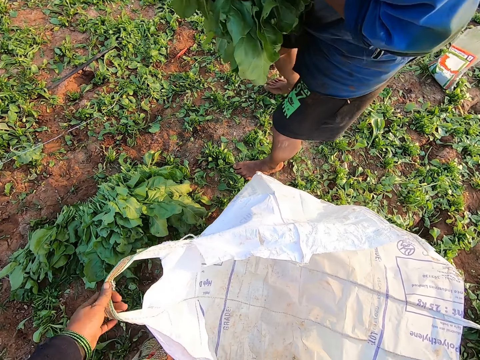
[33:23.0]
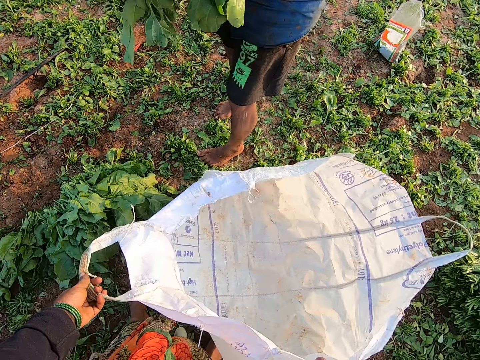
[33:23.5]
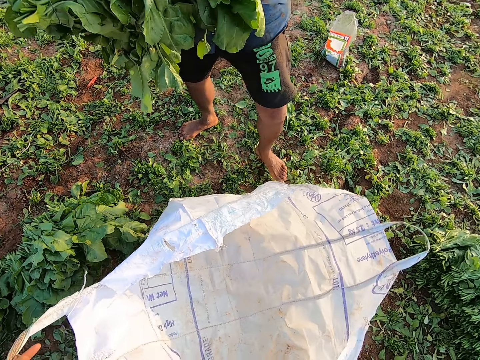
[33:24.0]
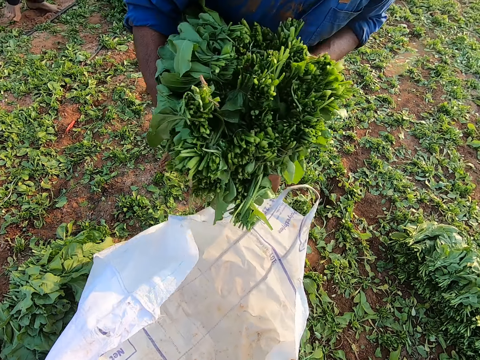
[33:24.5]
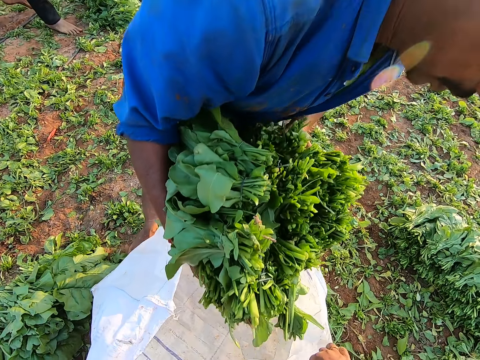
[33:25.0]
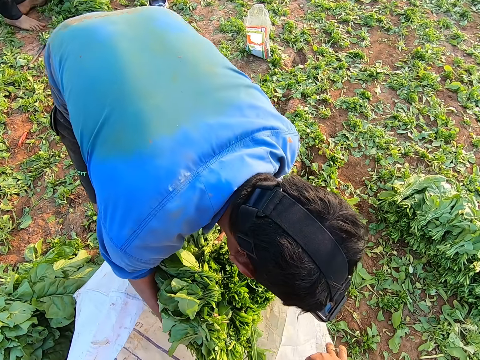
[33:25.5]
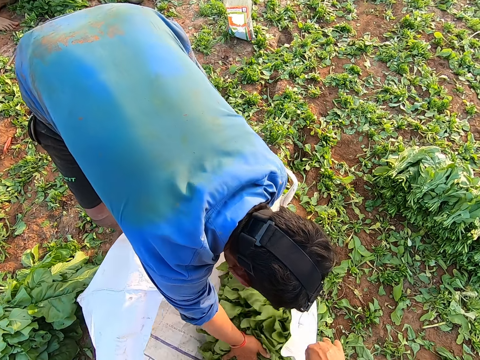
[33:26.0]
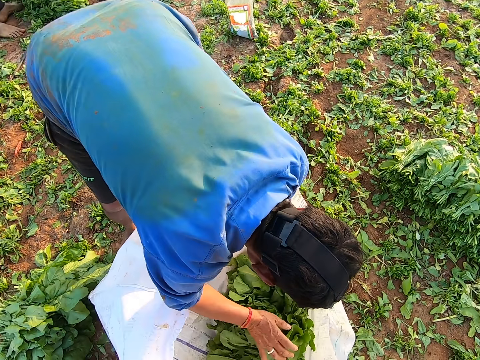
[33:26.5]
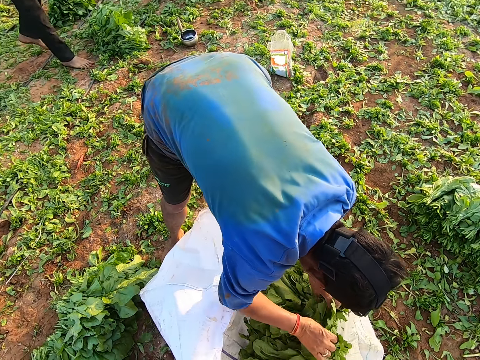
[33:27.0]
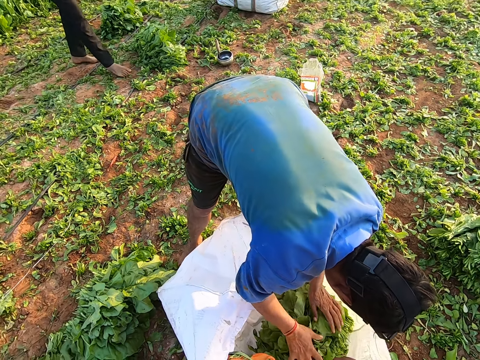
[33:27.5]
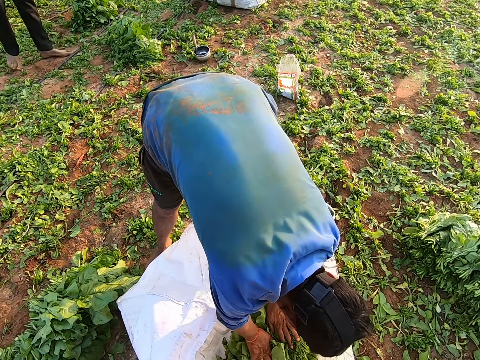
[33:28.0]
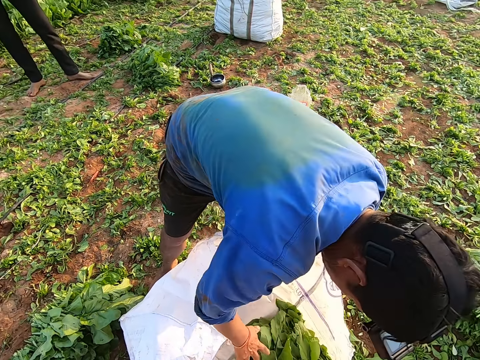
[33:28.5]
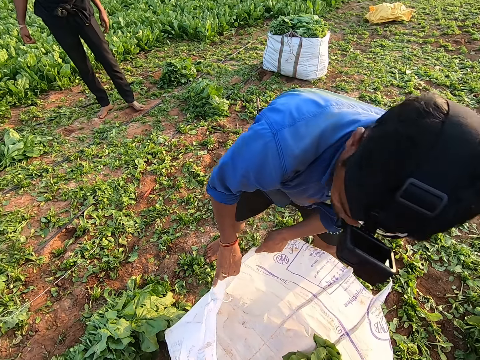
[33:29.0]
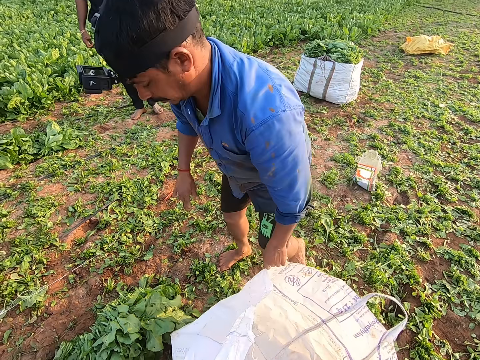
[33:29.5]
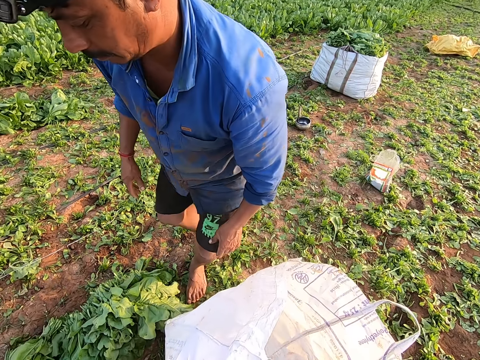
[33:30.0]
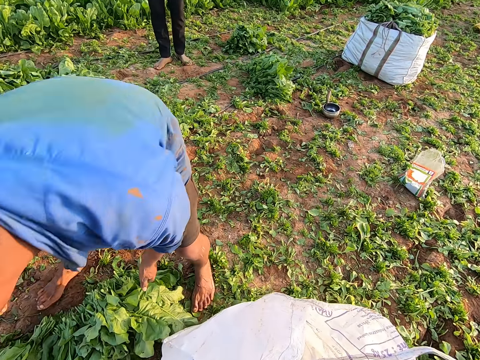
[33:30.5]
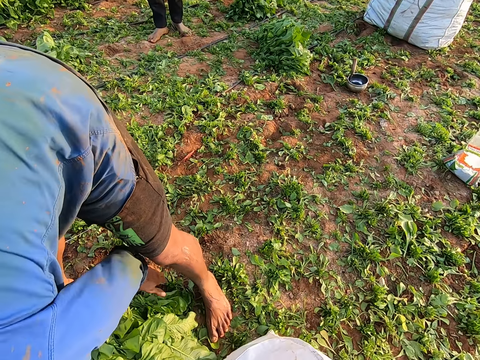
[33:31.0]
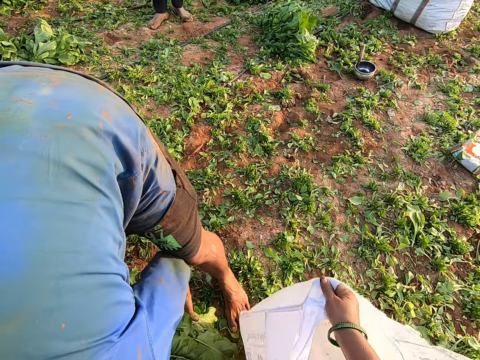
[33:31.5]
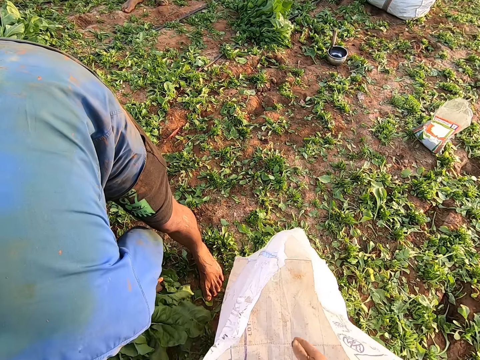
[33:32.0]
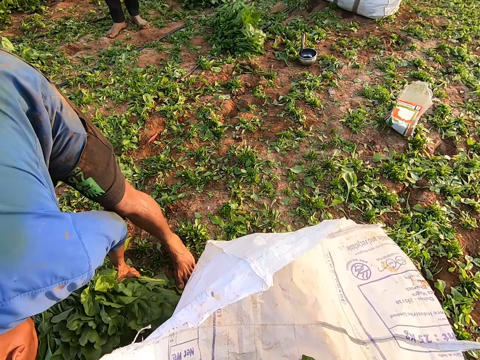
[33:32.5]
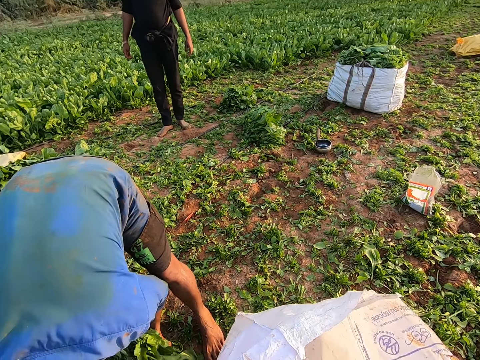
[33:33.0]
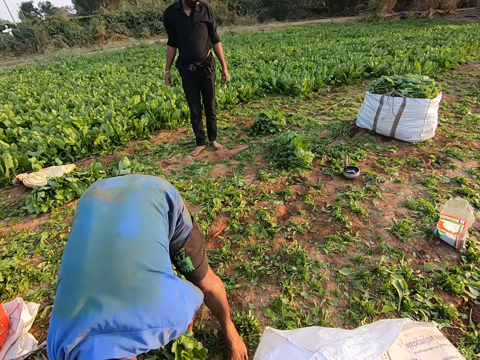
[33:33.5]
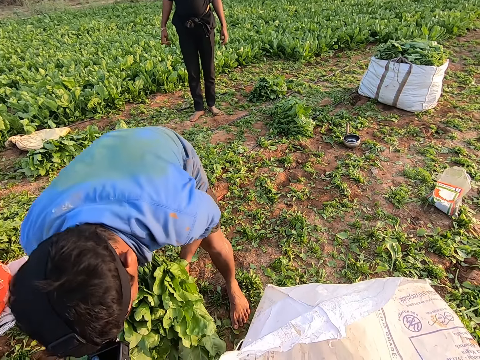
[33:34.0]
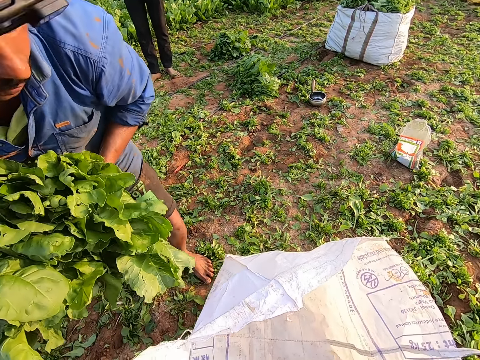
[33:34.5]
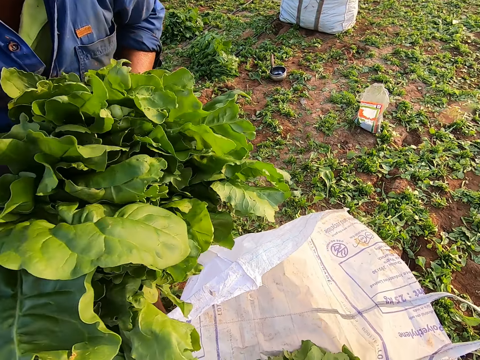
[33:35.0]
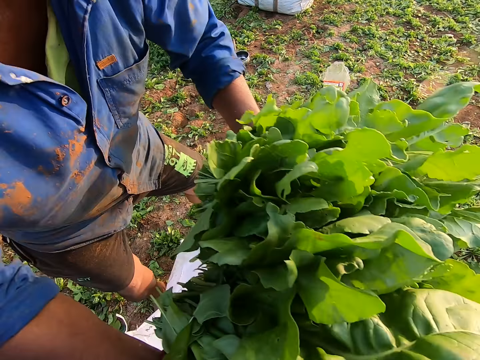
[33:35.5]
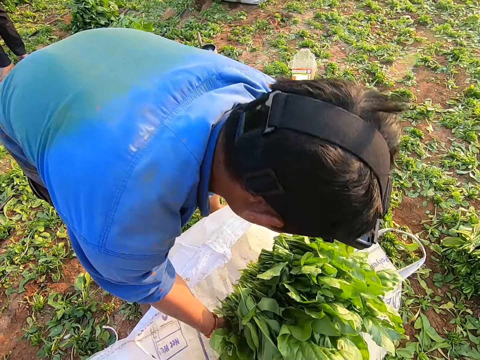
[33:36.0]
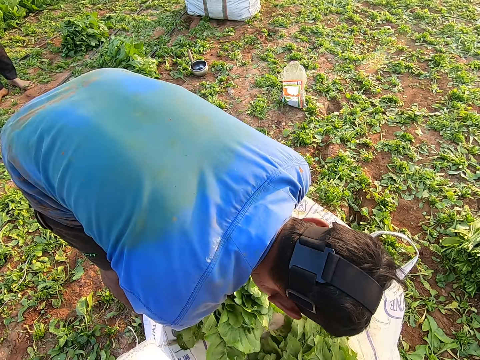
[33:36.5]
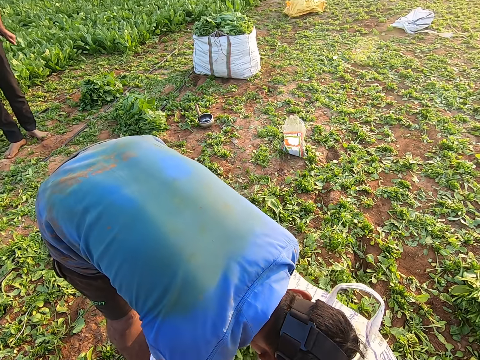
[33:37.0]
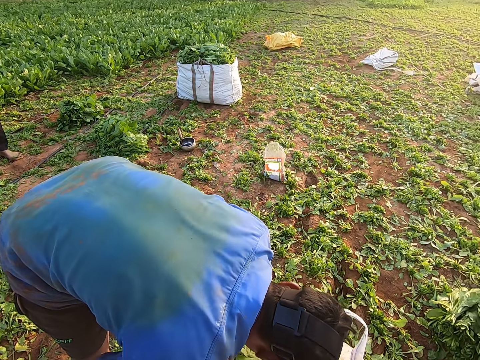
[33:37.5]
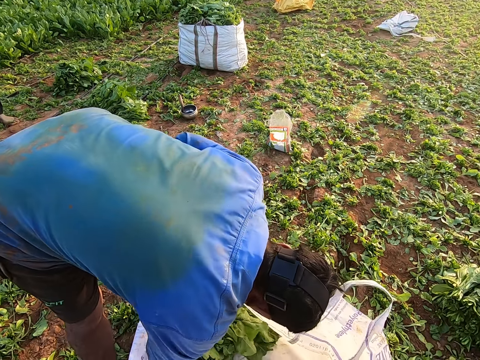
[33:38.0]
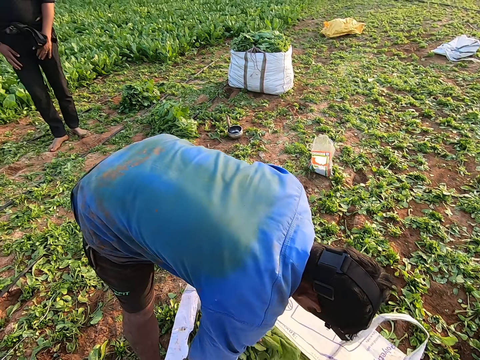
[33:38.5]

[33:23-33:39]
The man drops the collard green vegetables in the sack with both hands. The man picks the collard green vegetables on the ground with both hands. The man drops the collard green vegetables in the sack with both hands.

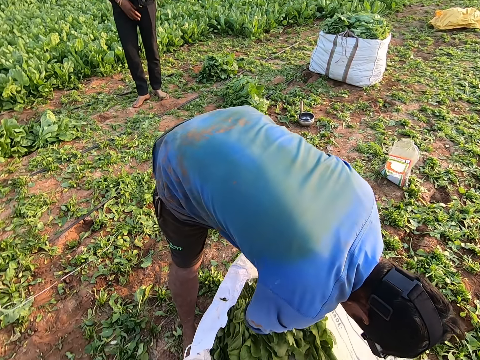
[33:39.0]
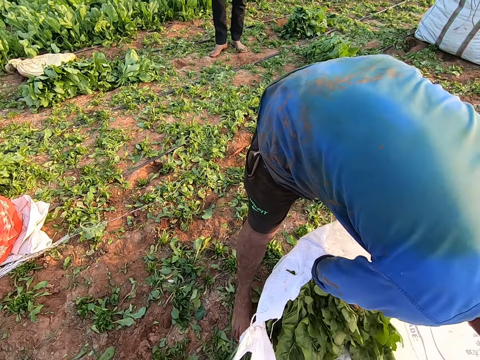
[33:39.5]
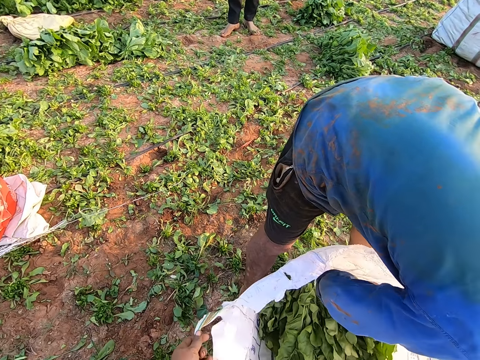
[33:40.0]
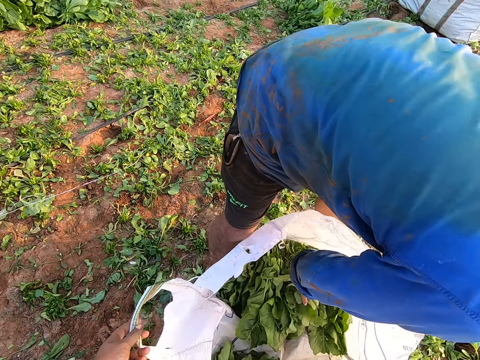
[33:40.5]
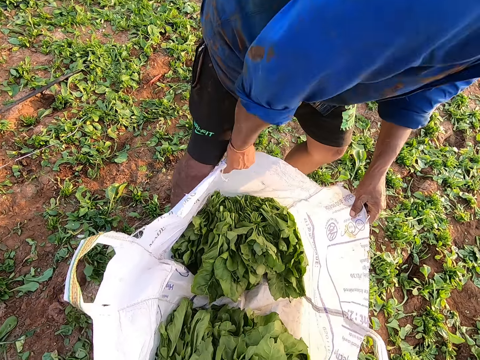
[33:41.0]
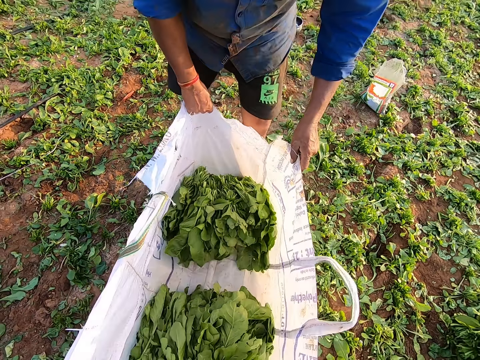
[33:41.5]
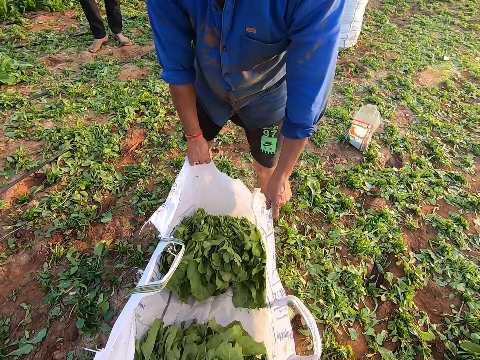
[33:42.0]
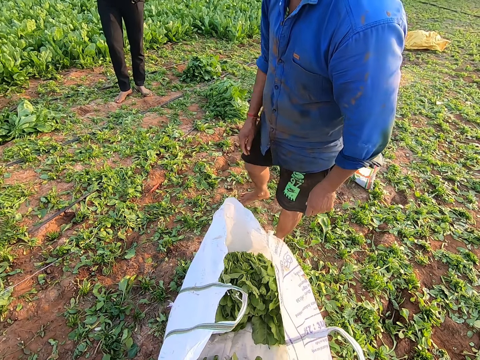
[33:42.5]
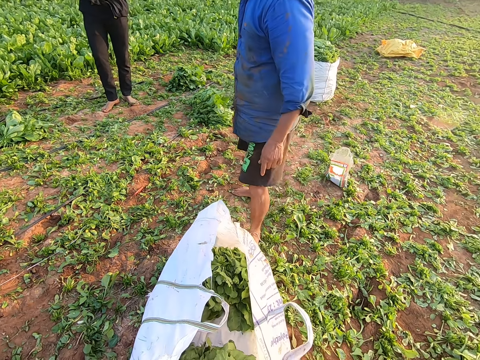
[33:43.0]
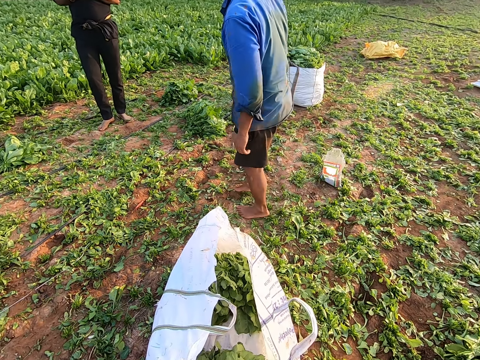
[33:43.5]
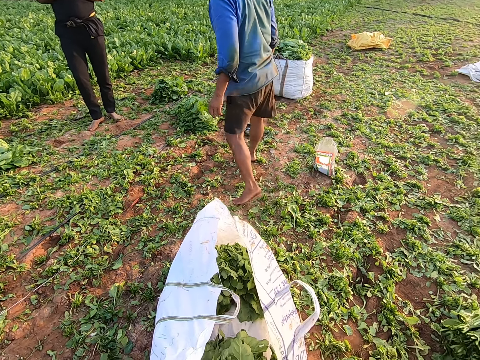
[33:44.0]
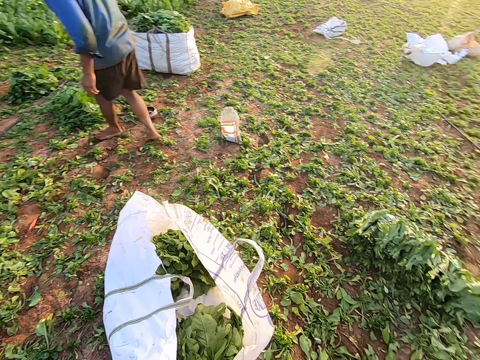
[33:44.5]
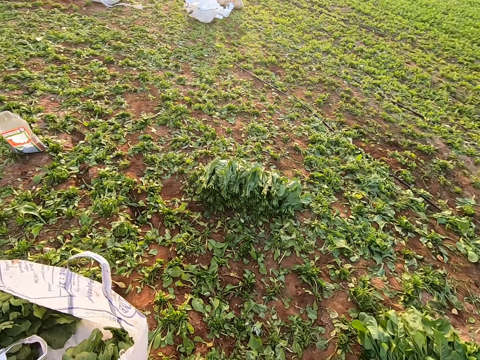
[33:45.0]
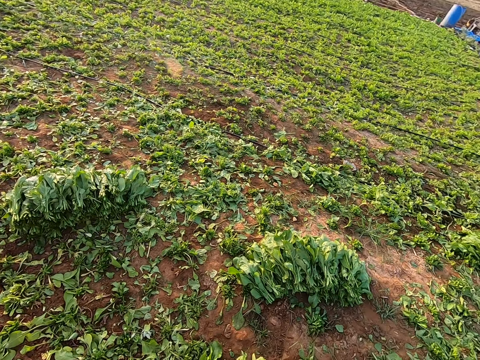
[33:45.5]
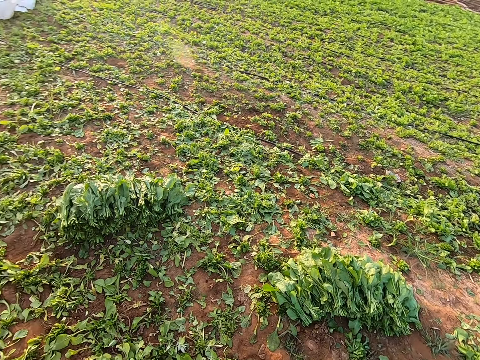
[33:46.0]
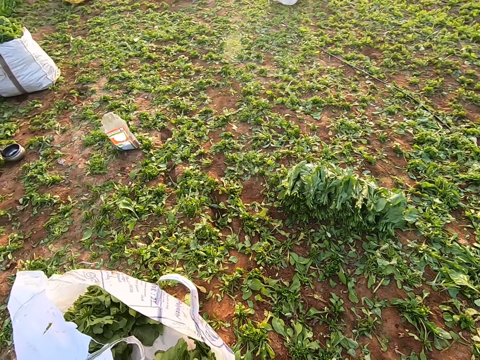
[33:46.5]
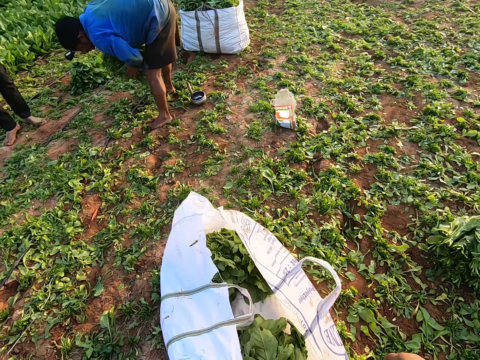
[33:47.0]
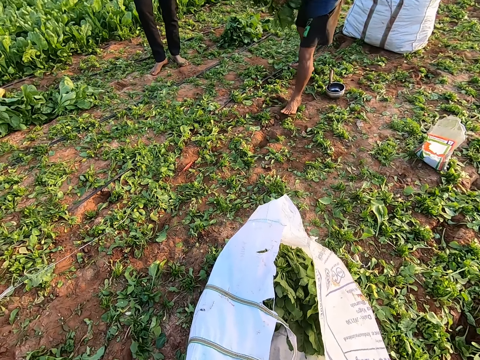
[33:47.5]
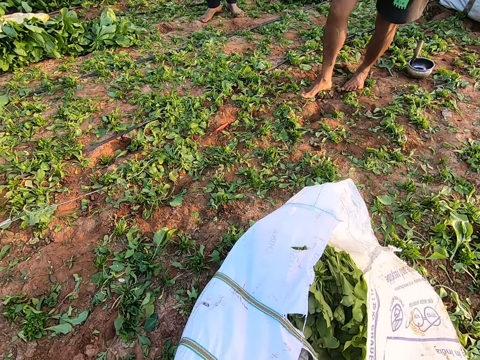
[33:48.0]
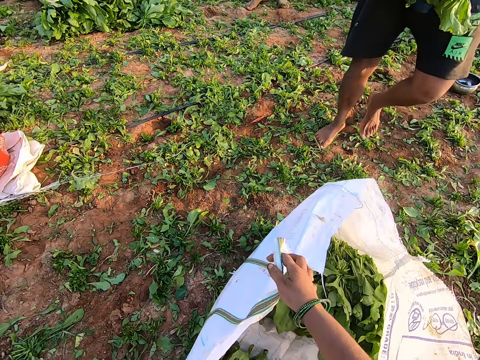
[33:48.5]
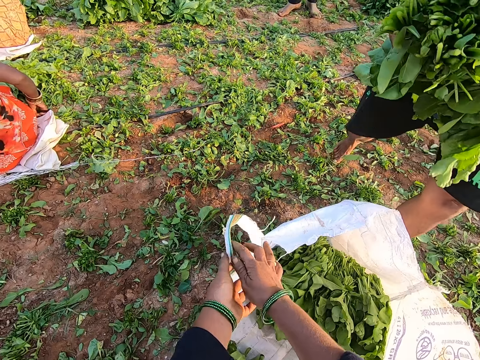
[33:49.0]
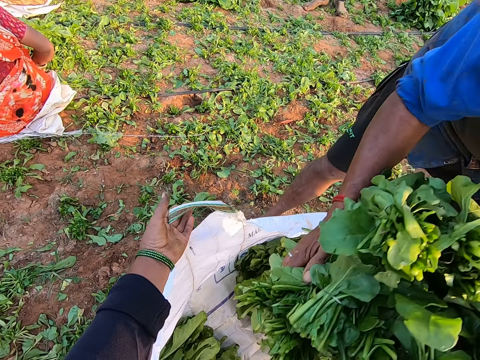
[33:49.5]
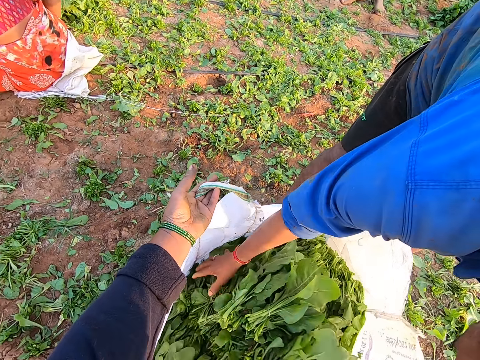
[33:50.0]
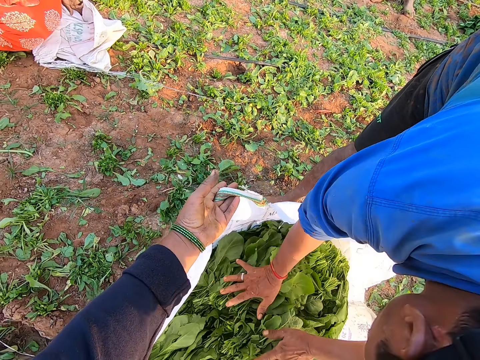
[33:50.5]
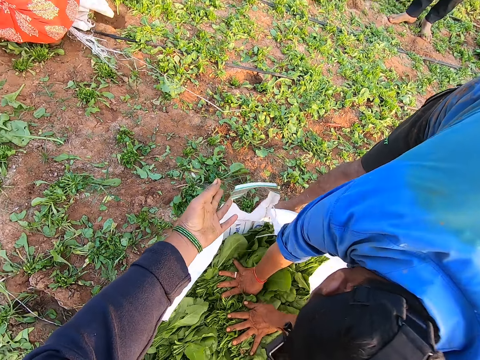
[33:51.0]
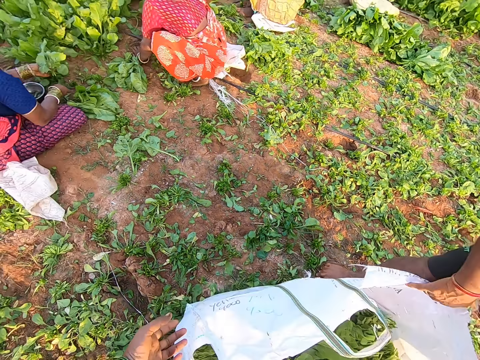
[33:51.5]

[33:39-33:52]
The man holds the sack with both hands. The man walks. The camera wearer looks around. The man holds the collard green vegetables with both hands, picks the collard green vegetables and walks. The camera wearer holds the sack with her right hand. She holds the sack with her left hand. The man drops the collard green vegetables from both hands into the sack.
